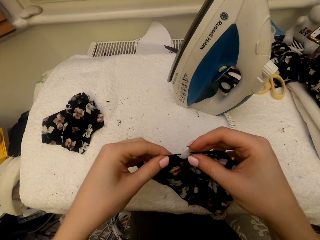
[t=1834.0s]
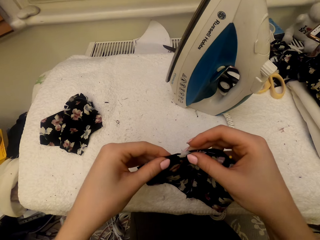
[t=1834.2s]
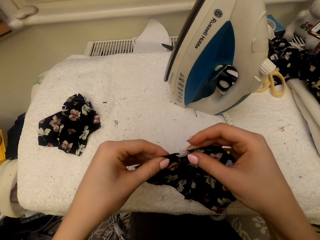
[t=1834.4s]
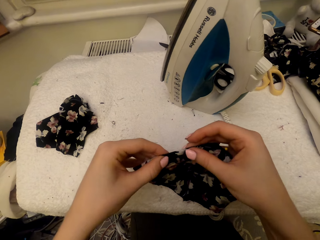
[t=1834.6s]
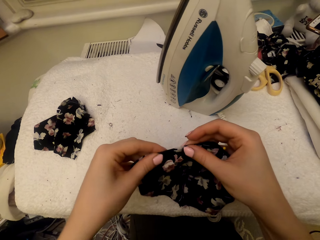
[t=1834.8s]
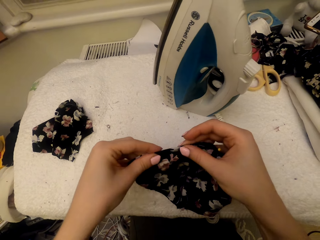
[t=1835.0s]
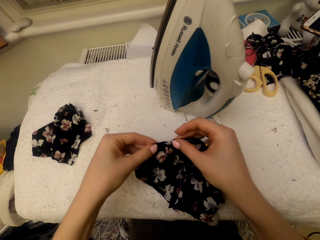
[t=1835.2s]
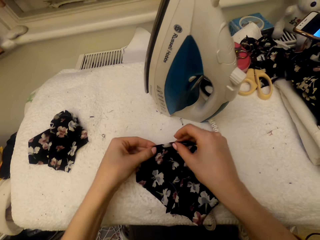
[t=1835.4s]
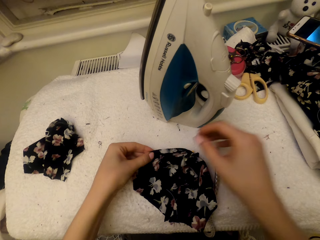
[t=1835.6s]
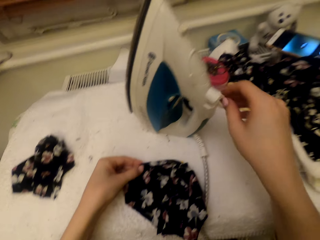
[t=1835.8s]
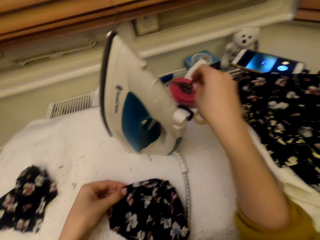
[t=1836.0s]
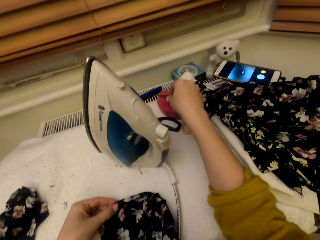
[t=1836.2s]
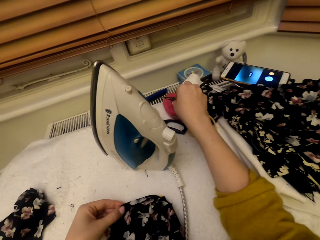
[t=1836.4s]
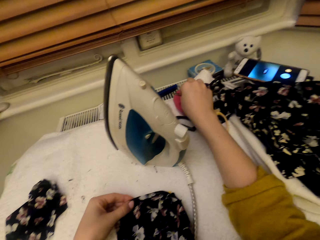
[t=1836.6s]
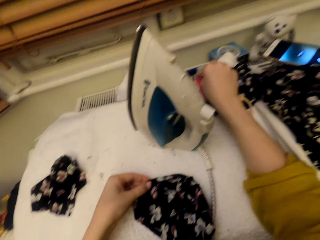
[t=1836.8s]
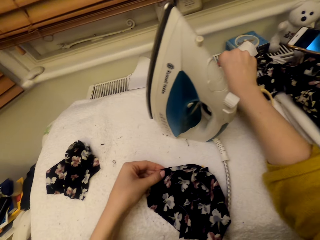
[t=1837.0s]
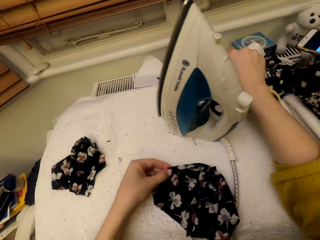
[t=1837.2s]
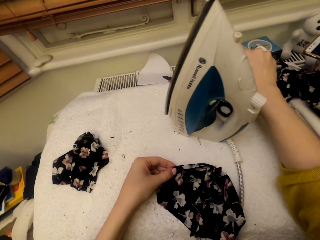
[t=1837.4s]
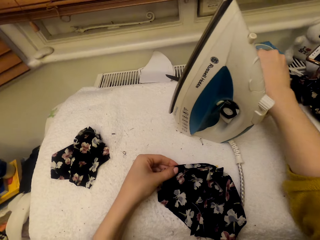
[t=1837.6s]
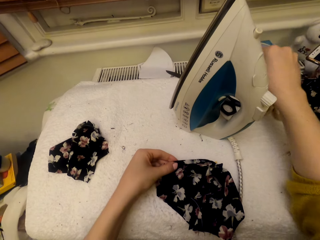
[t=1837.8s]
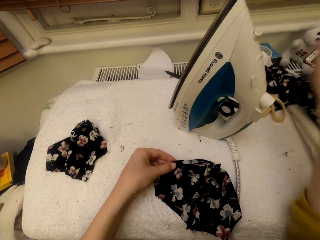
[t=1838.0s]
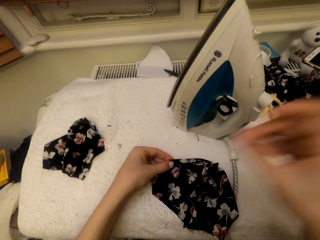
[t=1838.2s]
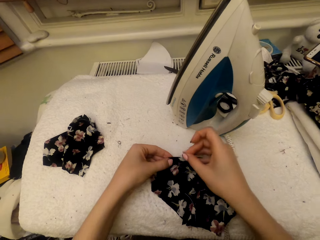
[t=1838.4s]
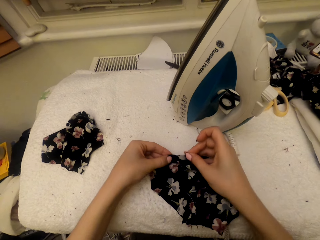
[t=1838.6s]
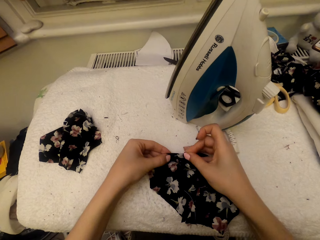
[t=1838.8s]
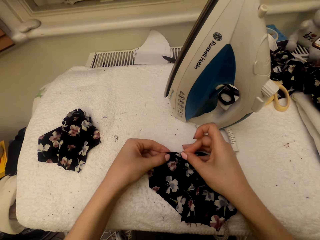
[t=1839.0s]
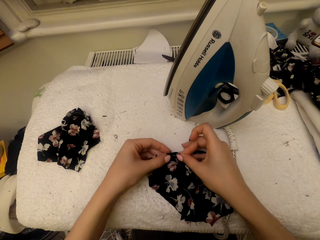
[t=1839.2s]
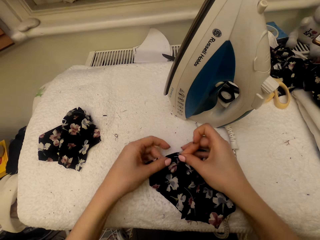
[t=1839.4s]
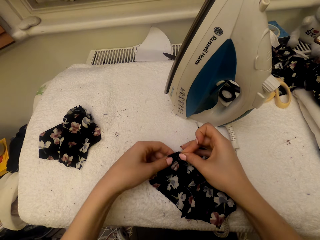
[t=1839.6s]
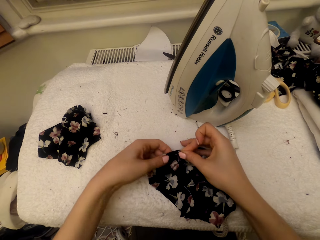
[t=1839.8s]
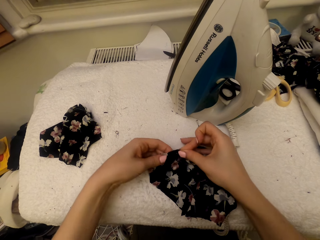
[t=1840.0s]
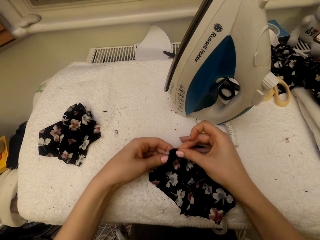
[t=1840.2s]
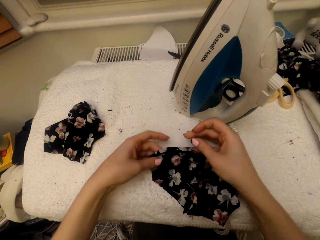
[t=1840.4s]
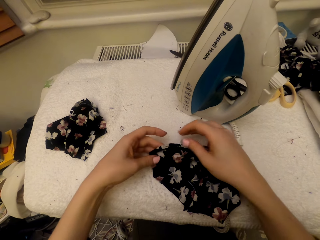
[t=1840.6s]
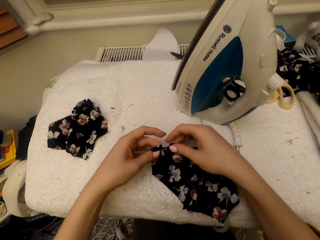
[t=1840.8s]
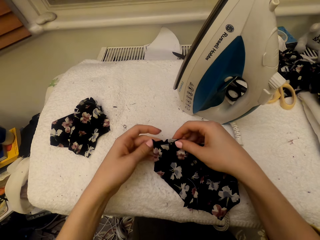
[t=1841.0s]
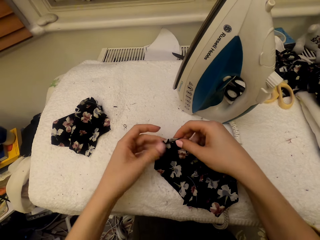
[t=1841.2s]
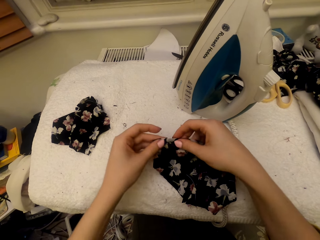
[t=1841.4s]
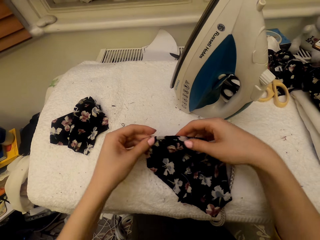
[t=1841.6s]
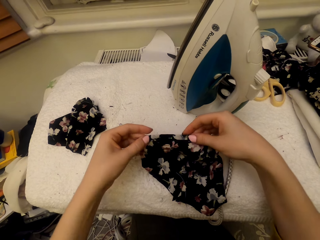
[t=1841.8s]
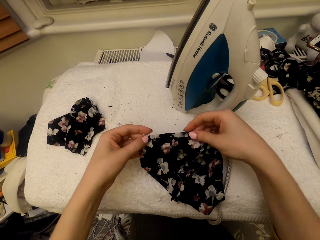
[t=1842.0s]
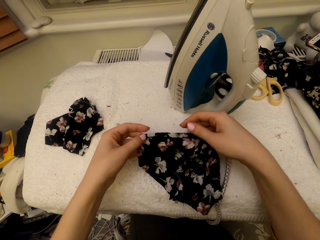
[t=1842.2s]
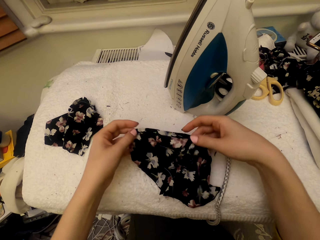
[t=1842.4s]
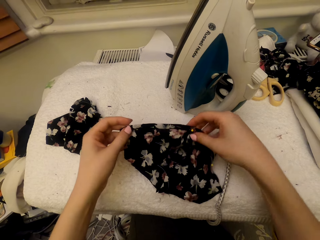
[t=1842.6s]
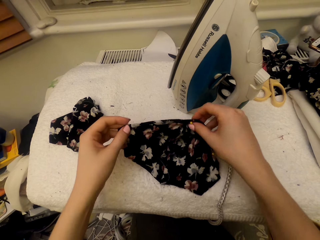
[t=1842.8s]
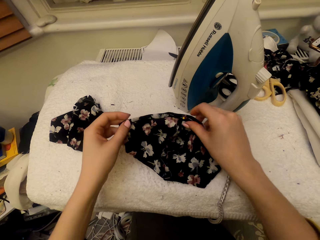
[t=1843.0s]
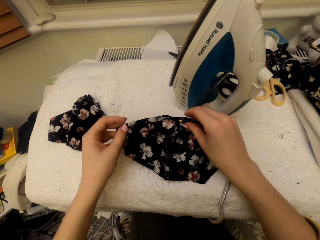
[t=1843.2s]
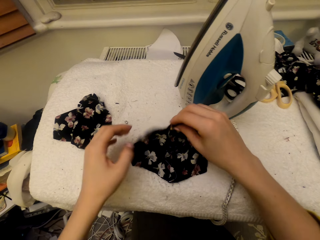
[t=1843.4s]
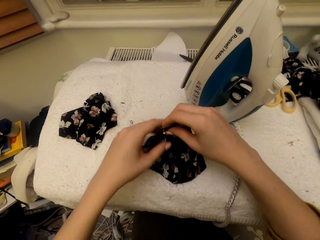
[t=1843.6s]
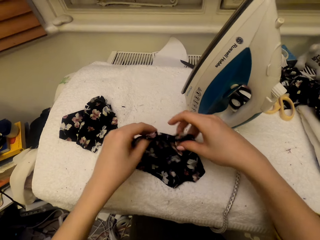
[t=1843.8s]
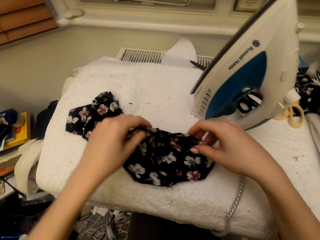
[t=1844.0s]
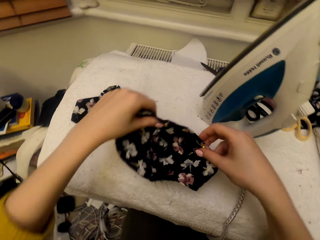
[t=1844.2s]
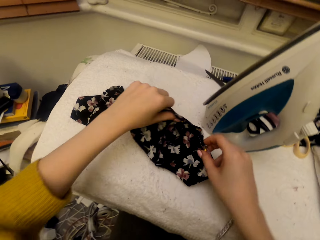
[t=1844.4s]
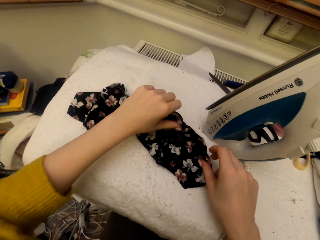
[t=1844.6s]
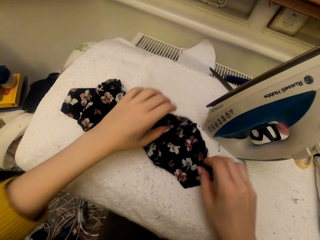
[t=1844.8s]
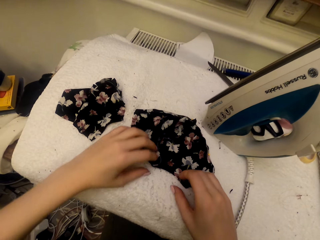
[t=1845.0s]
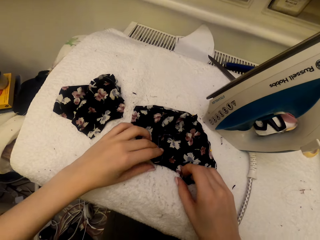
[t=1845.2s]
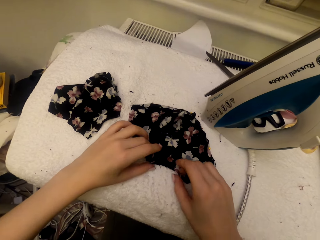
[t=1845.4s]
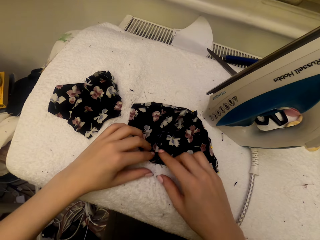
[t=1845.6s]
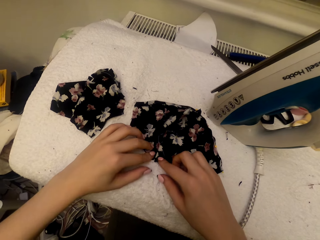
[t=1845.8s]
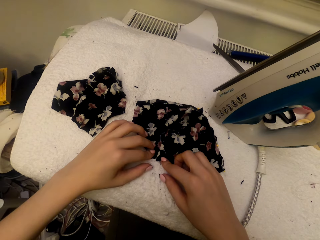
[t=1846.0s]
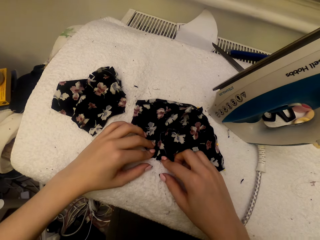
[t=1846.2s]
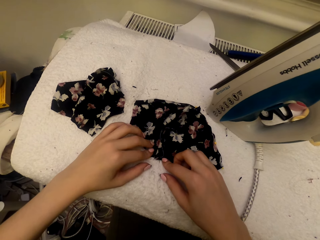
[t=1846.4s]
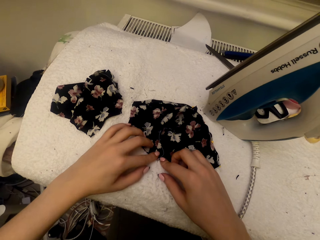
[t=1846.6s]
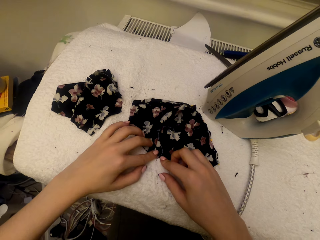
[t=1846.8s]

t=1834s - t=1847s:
The camera wearer picks a pin. They pin the cloth material piece. They adjust the cloth material piece. They move materials on a table.

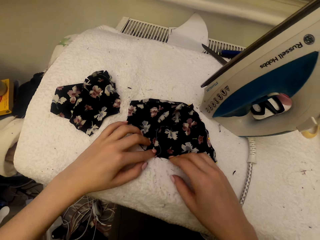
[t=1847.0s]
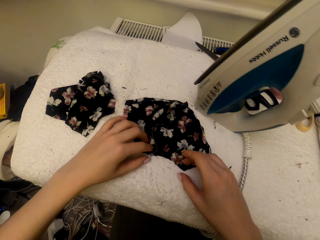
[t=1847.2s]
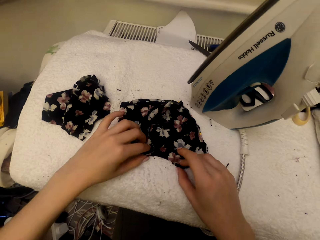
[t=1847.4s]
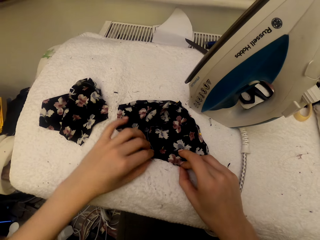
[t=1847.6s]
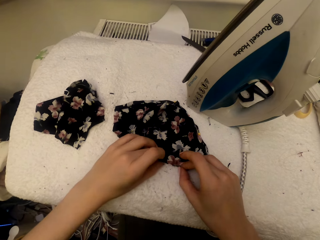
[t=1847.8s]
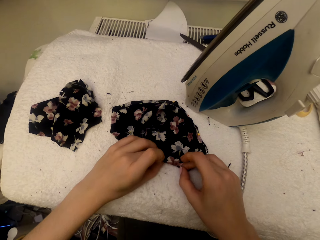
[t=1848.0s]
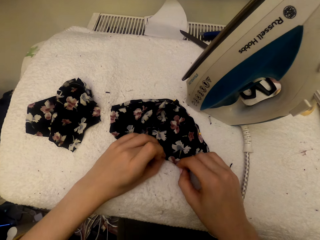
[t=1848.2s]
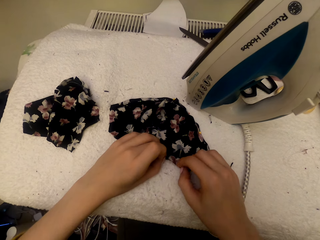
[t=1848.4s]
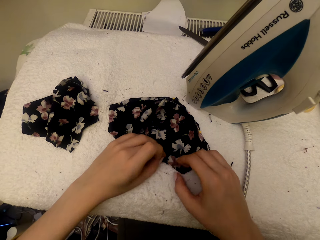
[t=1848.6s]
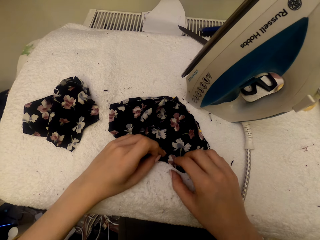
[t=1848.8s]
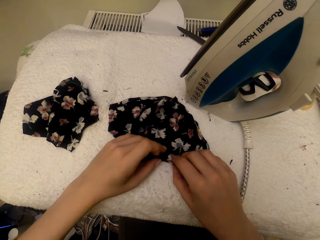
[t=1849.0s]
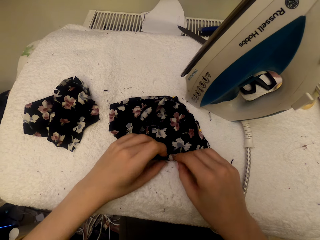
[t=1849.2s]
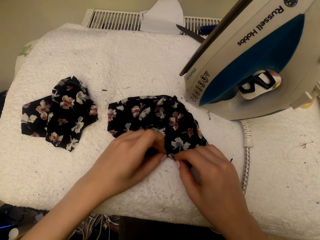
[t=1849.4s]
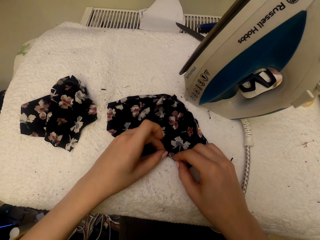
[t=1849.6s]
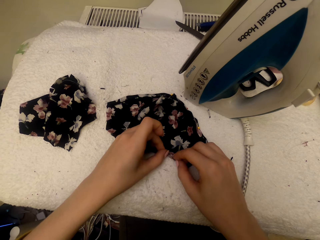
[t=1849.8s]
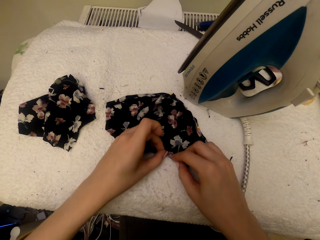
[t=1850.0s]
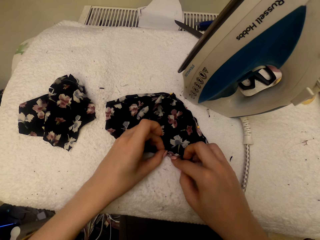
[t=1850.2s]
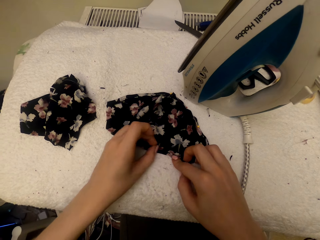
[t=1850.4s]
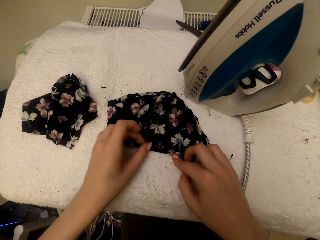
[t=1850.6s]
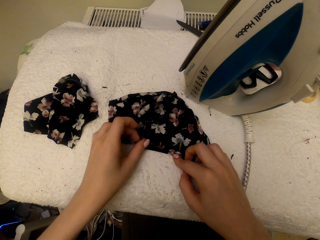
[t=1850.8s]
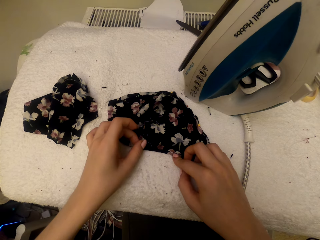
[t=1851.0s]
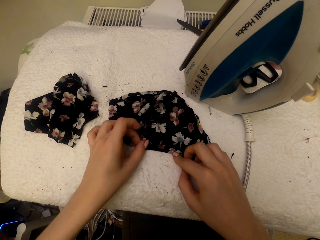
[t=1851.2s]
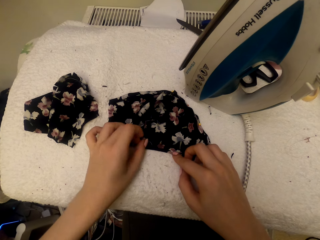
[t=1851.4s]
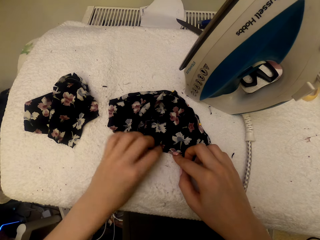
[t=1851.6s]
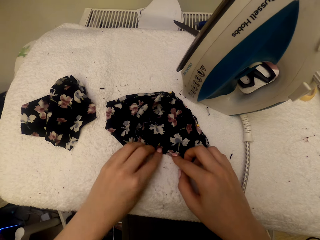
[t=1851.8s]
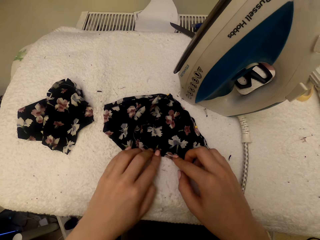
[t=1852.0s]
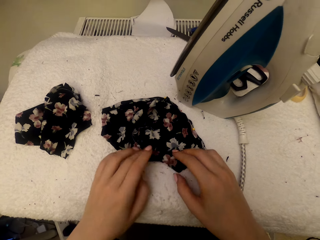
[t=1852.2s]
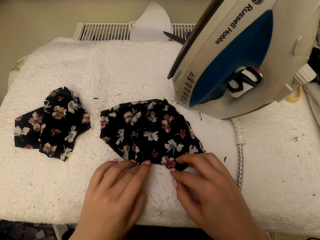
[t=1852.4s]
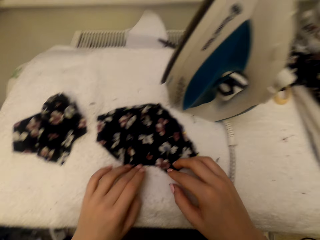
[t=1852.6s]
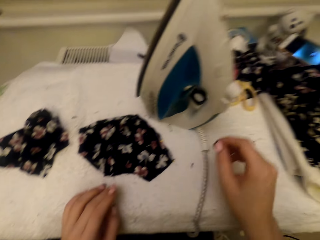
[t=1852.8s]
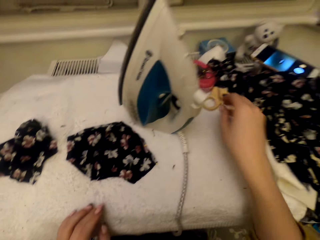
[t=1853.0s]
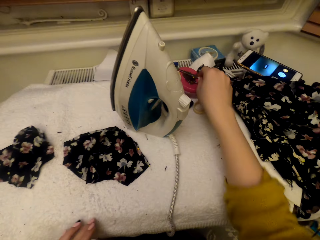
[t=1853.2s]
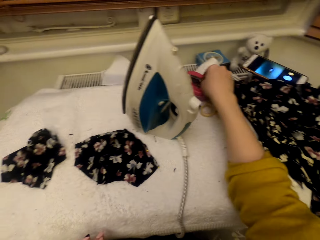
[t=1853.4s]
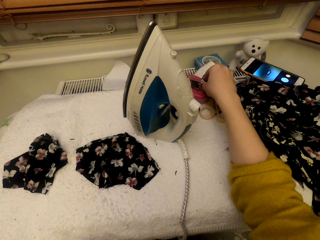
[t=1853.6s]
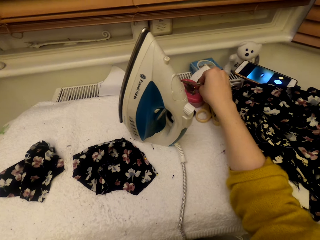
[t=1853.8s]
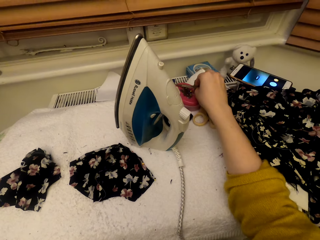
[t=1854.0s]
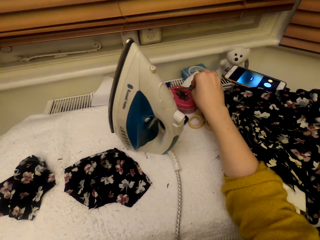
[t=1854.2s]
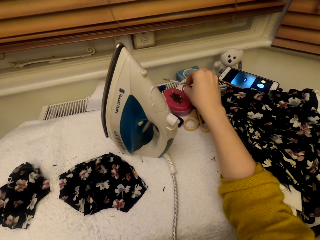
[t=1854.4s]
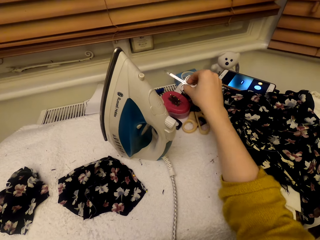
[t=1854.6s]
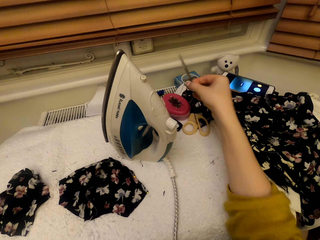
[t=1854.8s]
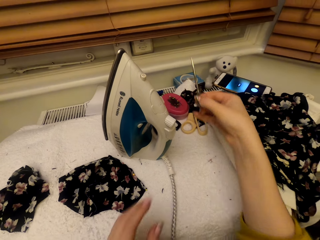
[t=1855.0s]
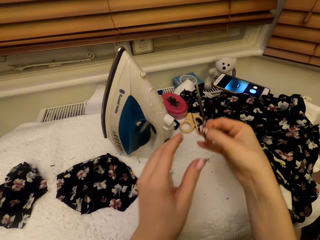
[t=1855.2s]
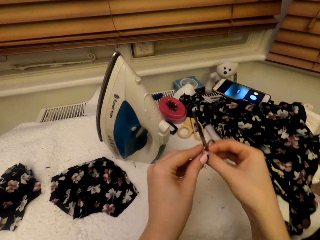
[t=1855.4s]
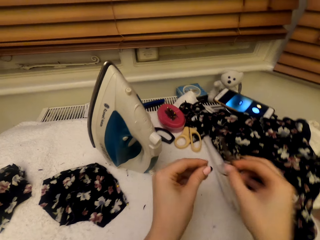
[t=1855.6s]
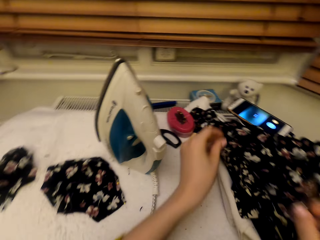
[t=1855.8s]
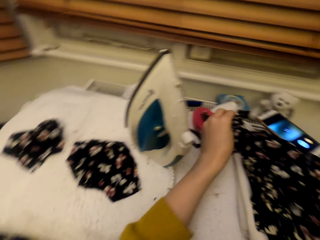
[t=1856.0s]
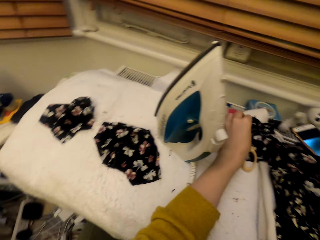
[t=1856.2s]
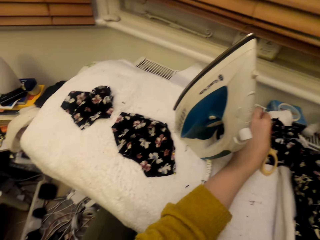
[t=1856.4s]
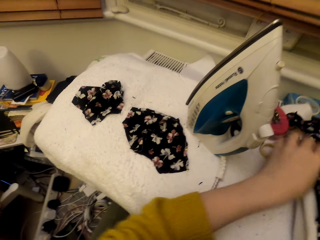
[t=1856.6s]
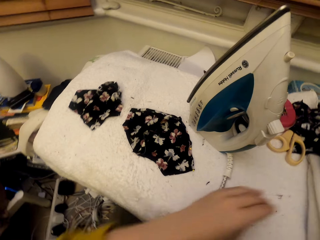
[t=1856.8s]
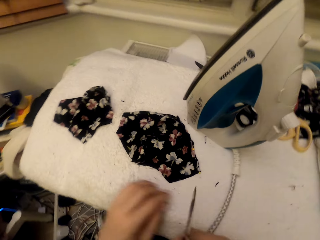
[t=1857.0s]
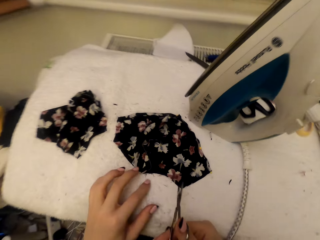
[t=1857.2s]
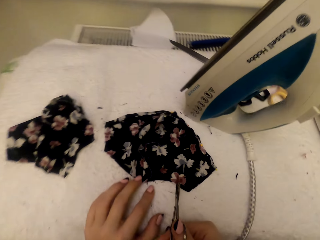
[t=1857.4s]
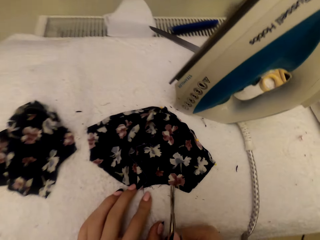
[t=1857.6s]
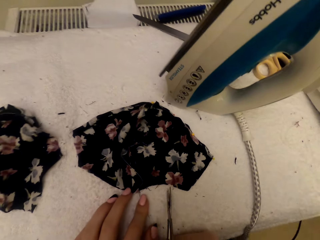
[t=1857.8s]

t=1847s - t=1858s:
The camera wearer folds a material. They pick scissors. They remove a pin from the scissors. They pick a thread. They put down the thread. They put the pin in the magnetic pin holder.
